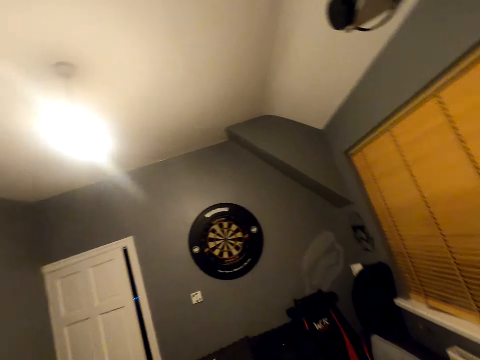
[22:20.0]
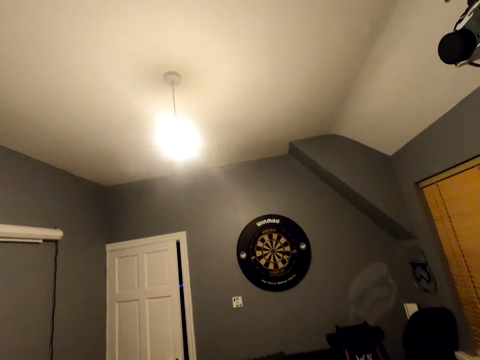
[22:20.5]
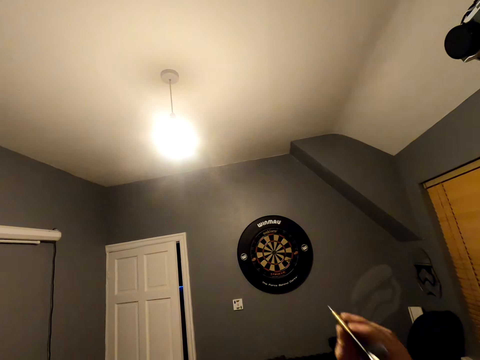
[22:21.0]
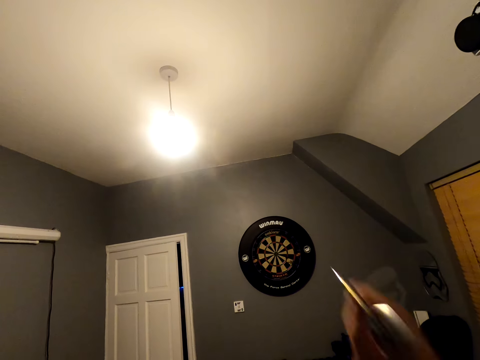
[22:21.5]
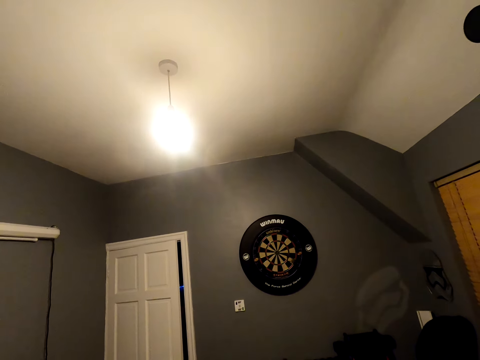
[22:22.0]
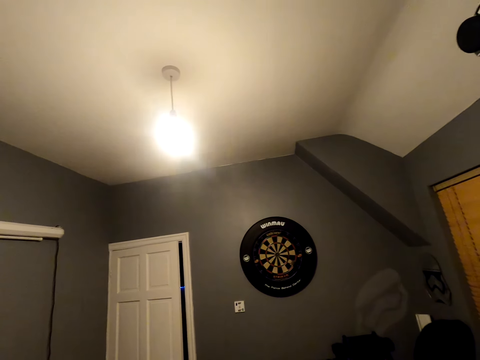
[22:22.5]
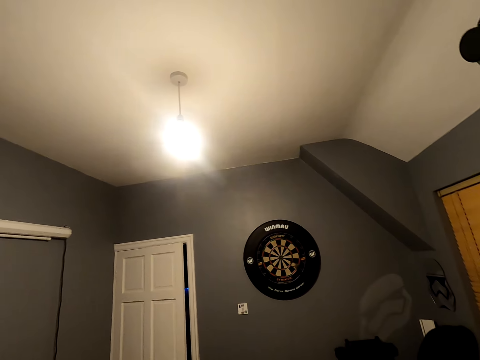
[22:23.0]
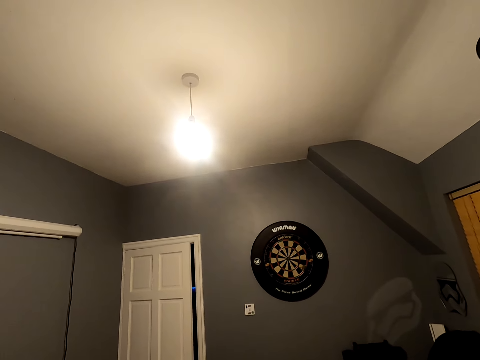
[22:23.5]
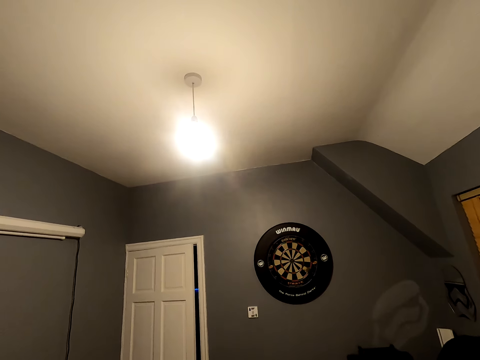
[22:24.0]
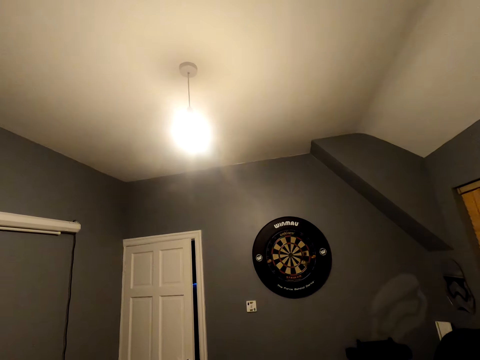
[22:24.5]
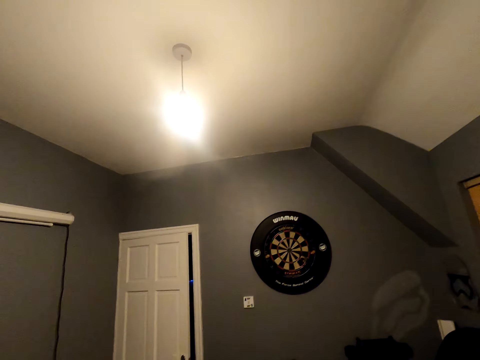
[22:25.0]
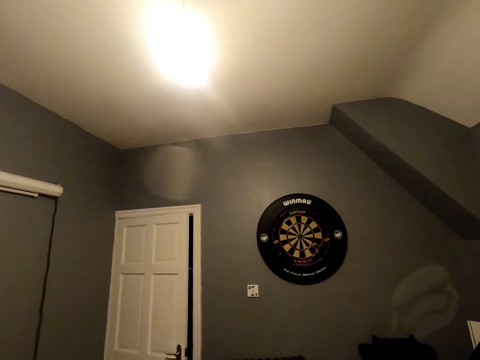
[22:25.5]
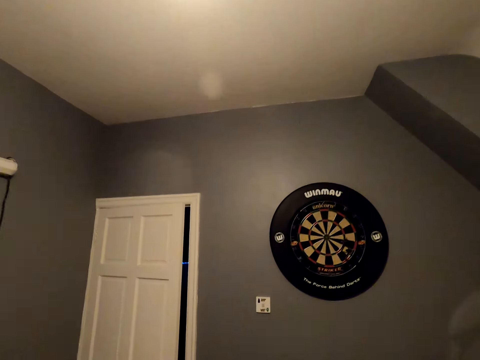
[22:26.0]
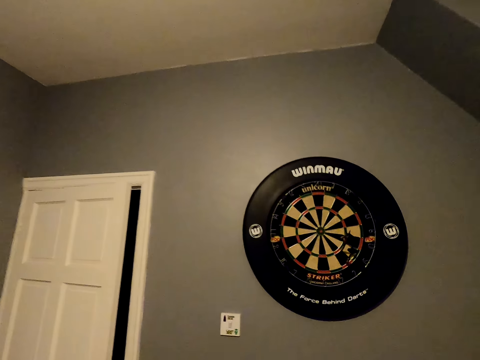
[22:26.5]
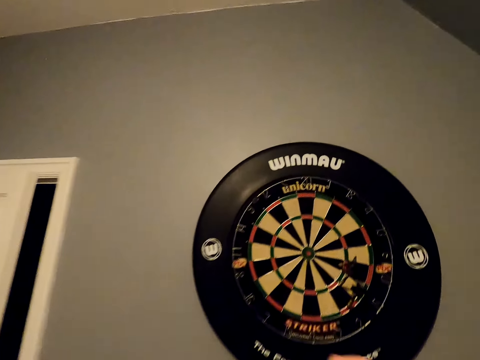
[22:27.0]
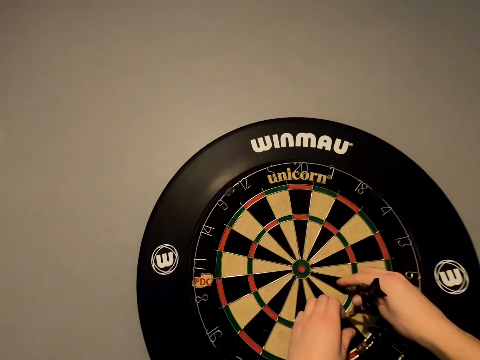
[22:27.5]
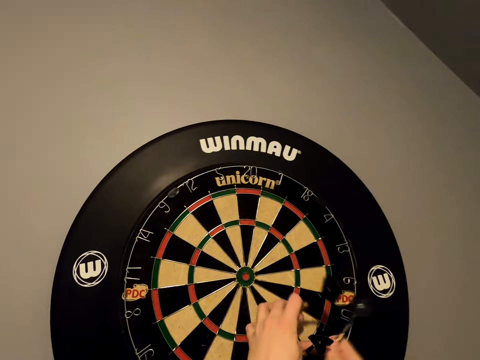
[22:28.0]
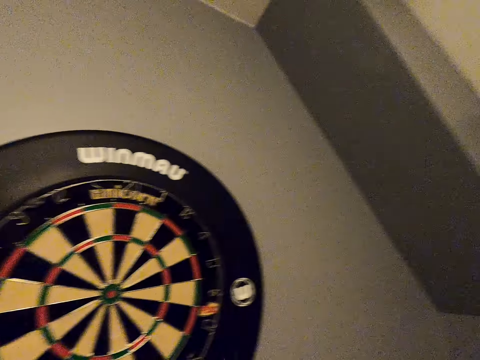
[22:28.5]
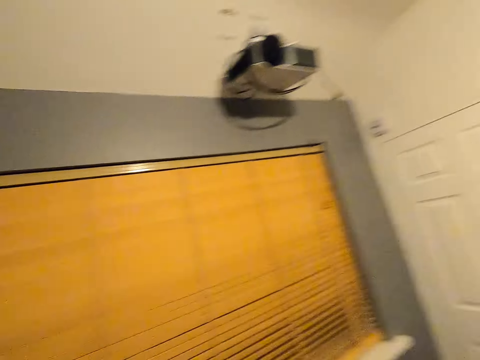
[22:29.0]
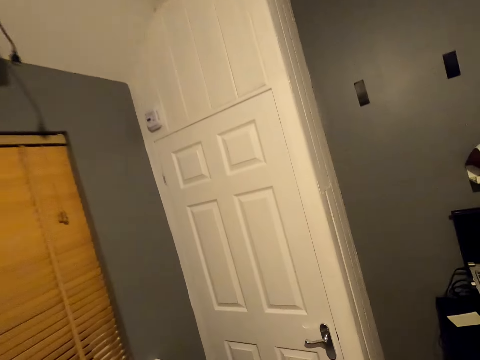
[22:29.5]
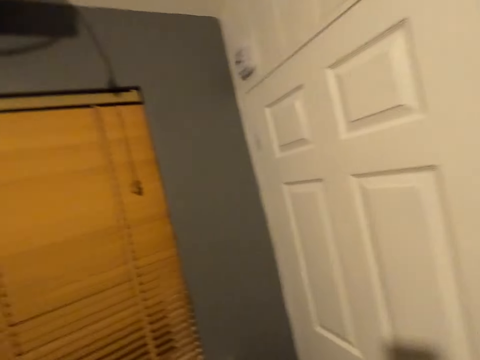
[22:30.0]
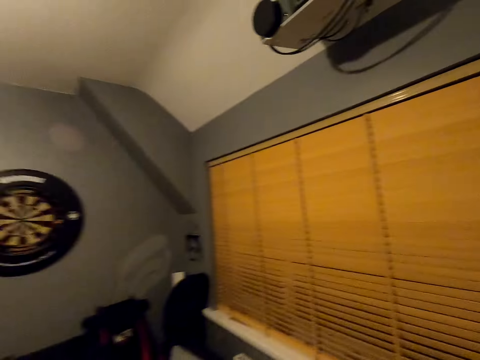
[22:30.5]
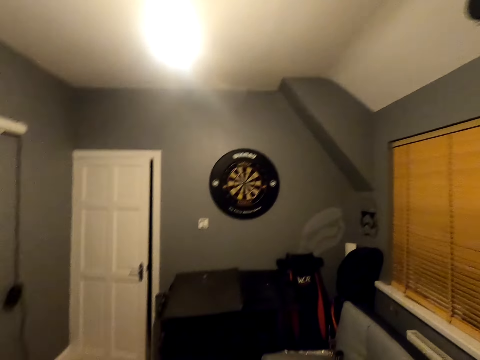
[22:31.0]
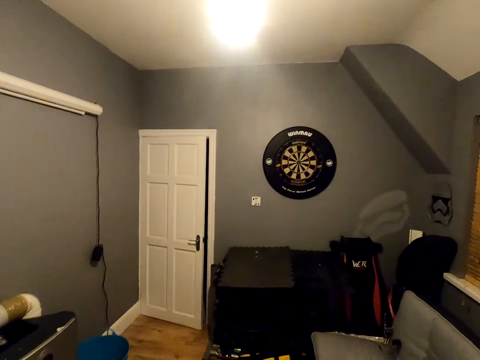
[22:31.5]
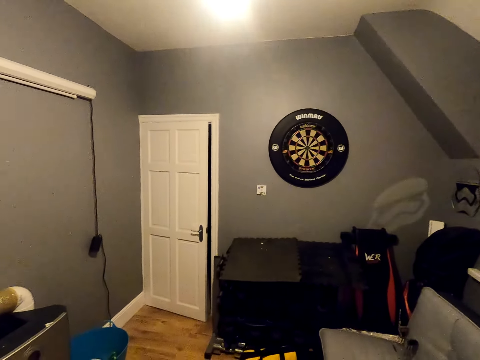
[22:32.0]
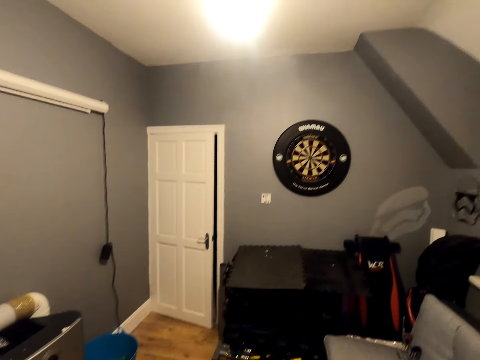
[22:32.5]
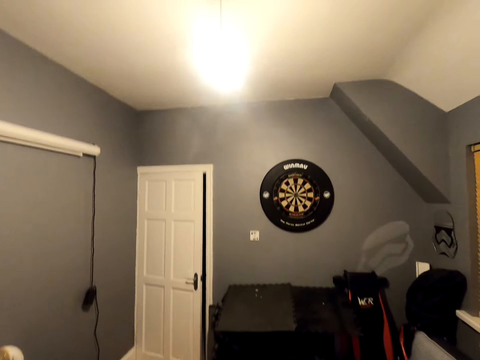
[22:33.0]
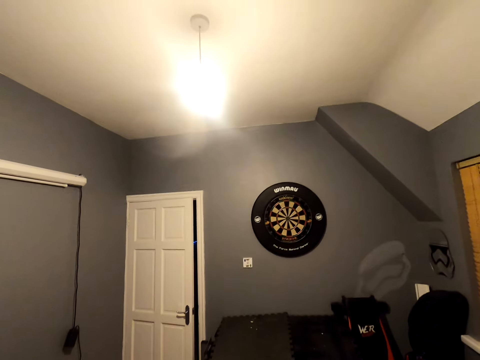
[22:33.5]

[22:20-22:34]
The camera wearer moves close to the wheel. They pick up the soft tip darts. They walk in the room and turn around. They look at the wheel.

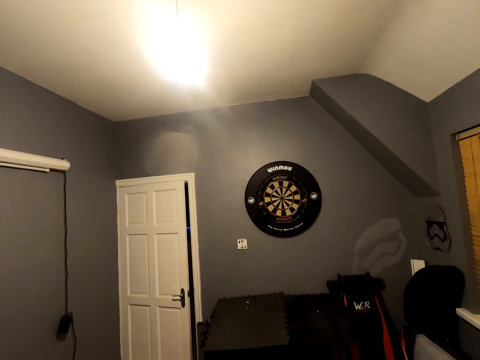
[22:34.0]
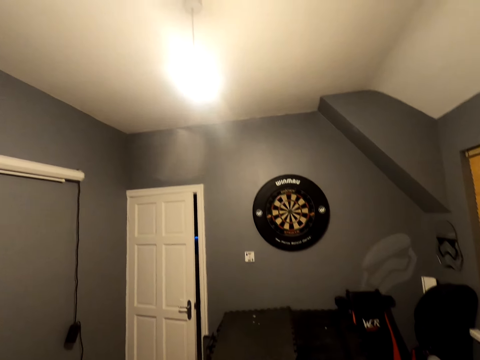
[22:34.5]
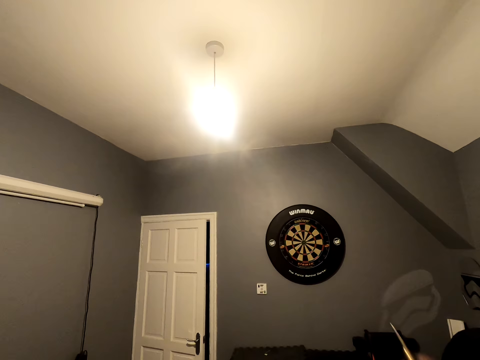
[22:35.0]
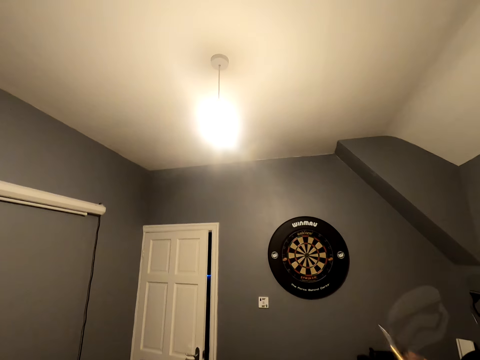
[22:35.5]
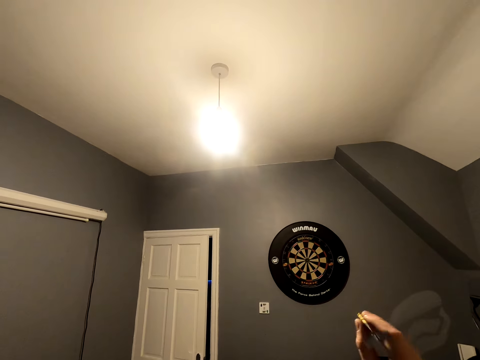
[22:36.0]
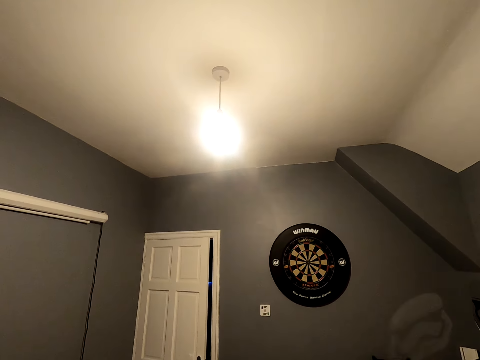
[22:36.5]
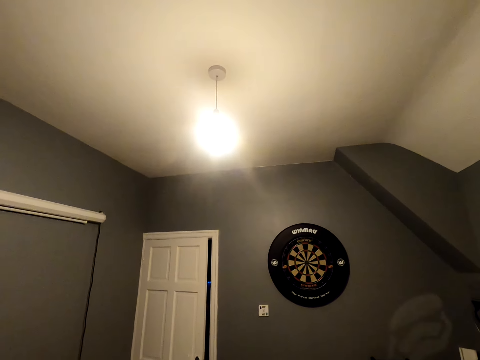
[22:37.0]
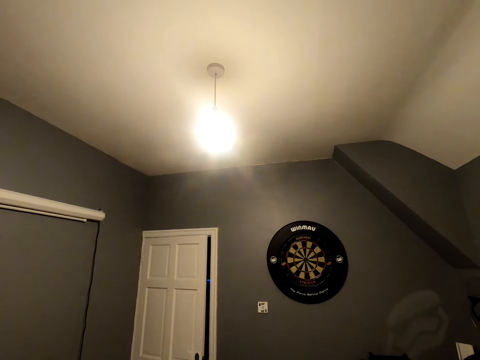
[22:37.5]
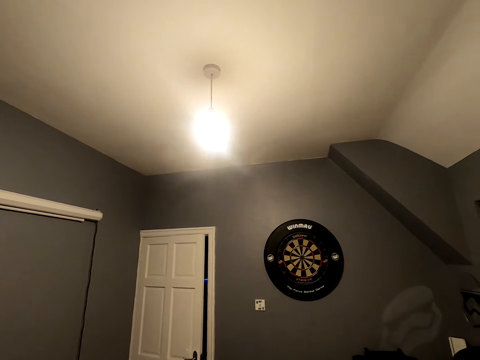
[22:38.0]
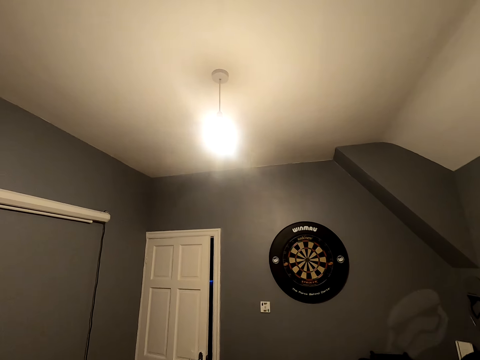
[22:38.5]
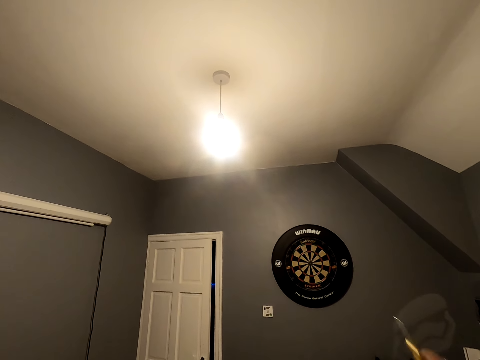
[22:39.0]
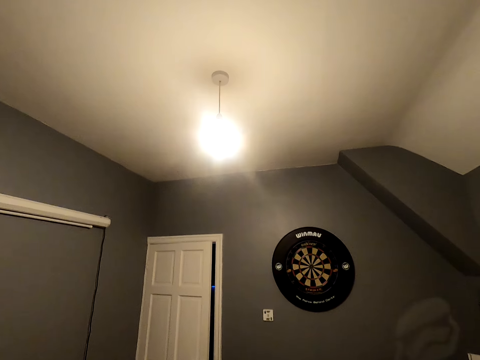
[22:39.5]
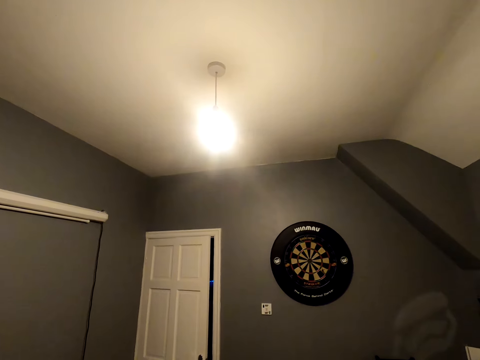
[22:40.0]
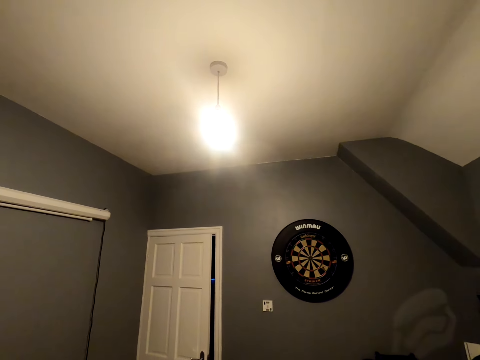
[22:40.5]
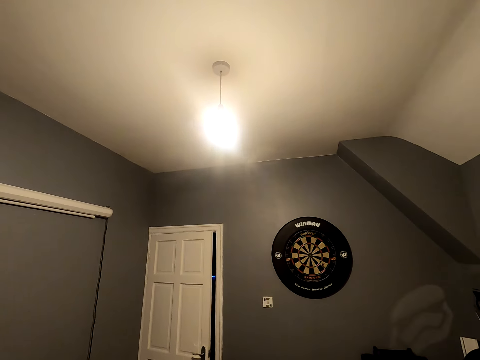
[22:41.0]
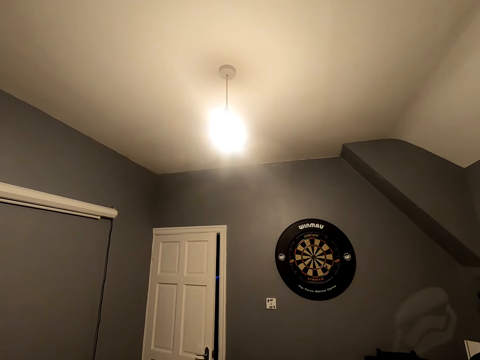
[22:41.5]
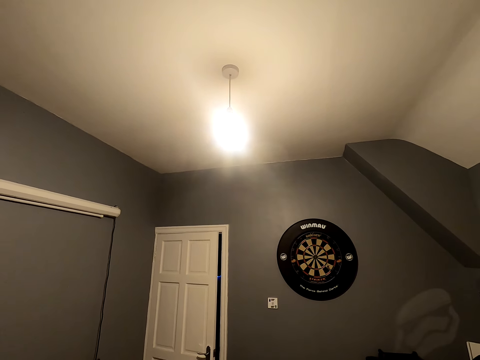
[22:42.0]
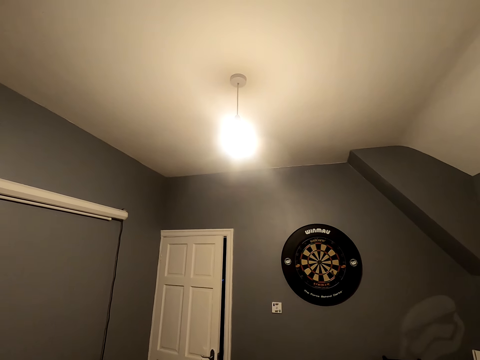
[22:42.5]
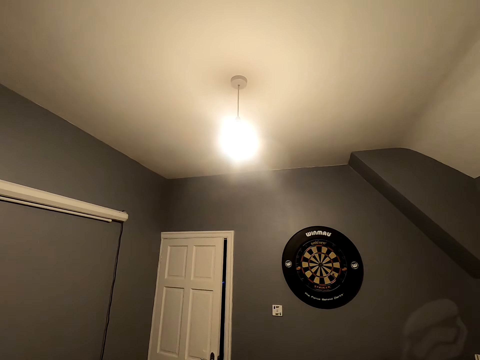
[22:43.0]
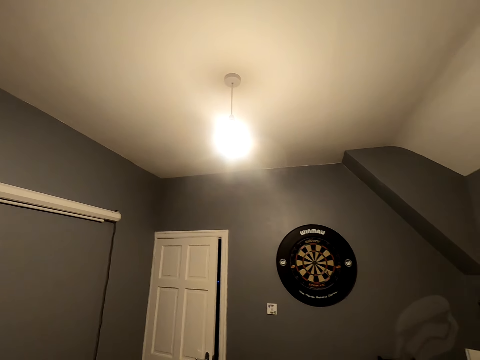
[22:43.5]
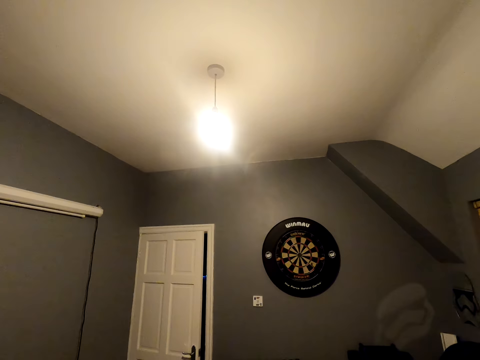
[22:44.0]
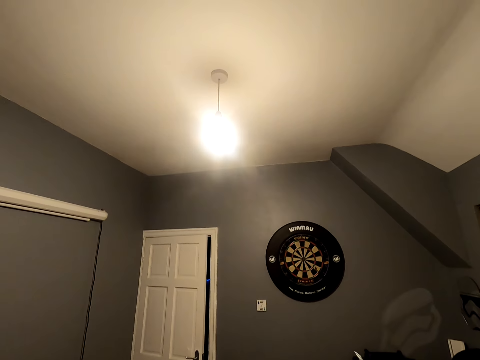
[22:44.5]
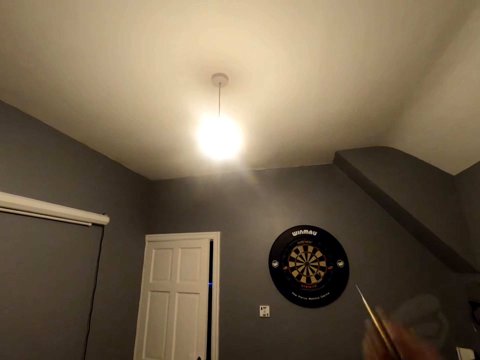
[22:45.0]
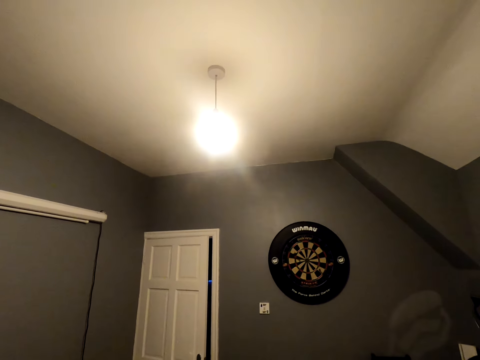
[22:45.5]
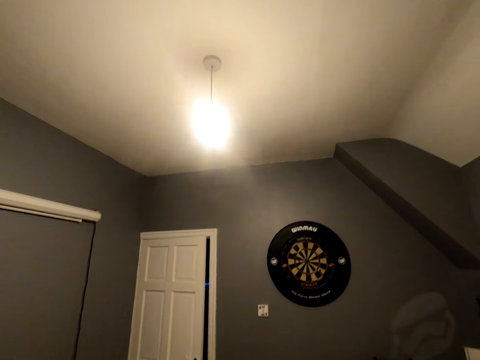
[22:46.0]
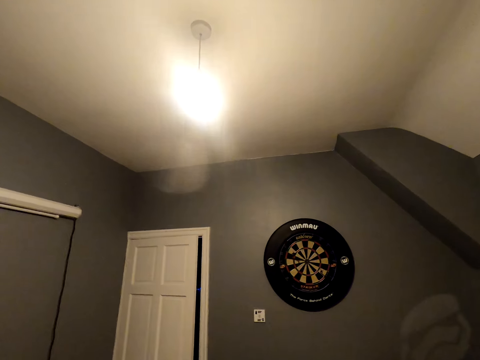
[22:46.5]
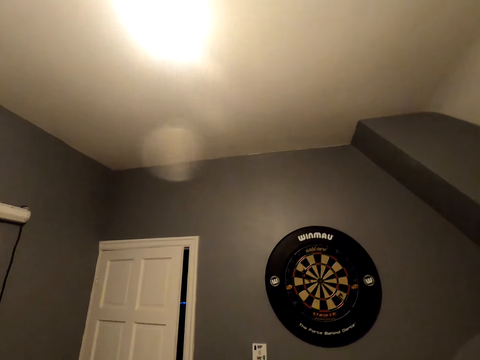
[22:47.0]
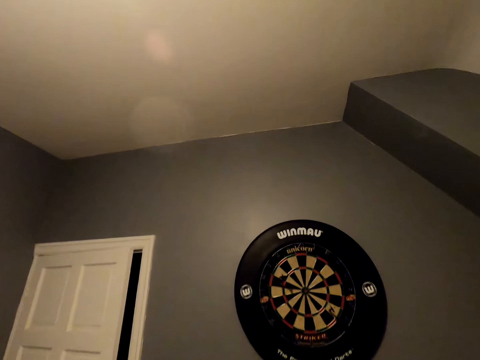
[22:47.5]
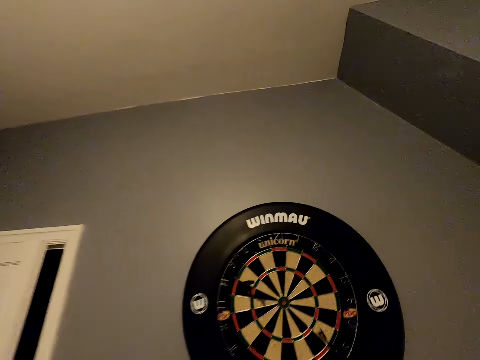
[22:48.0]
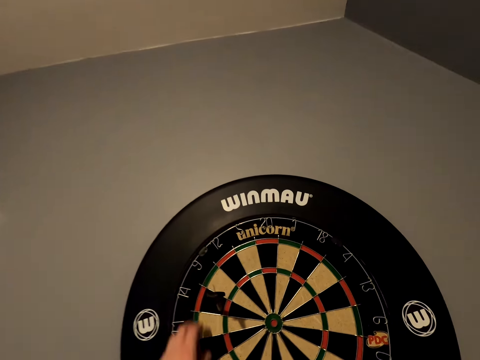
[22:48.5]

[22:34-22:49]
The camera wearer shakes the arrow. They throw the soft tip darts. They throw the dart. They walk close to the dart board.
